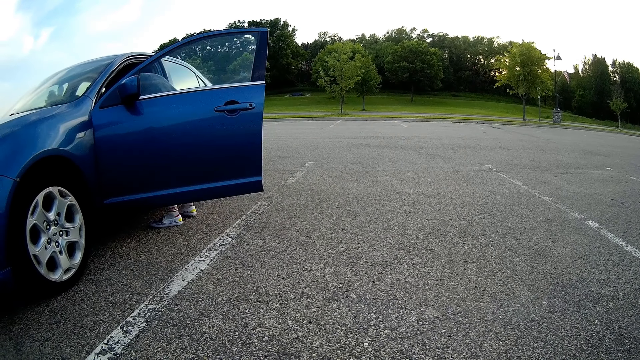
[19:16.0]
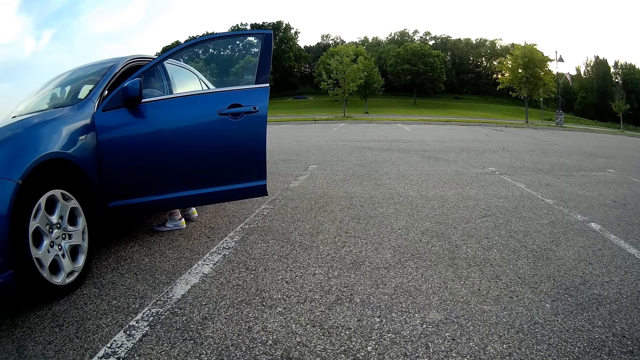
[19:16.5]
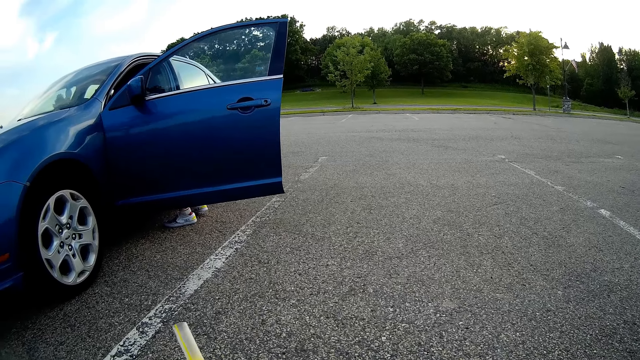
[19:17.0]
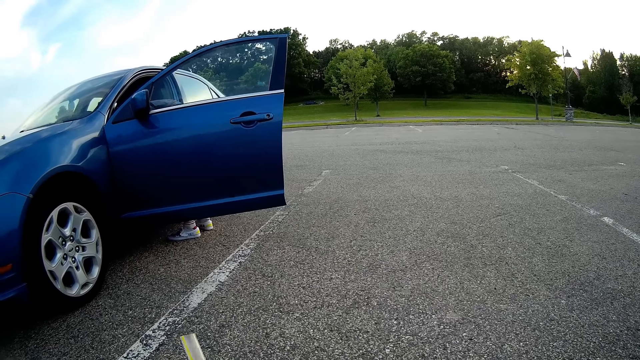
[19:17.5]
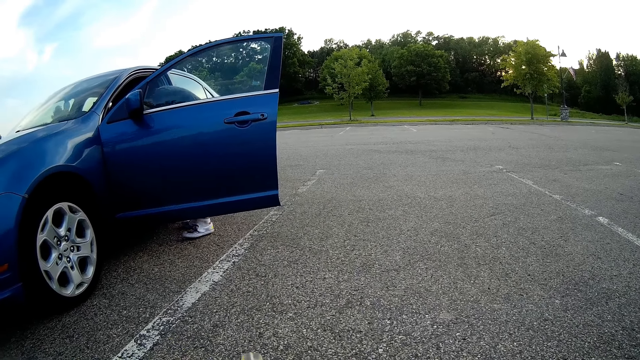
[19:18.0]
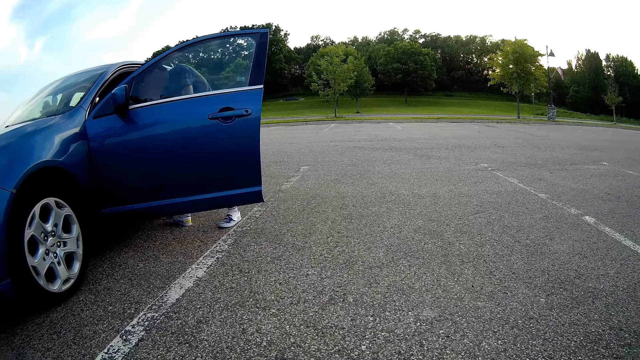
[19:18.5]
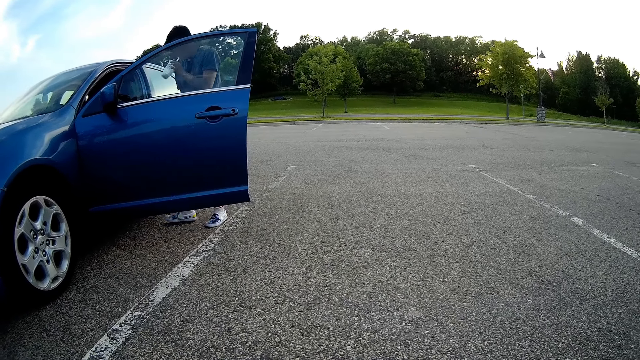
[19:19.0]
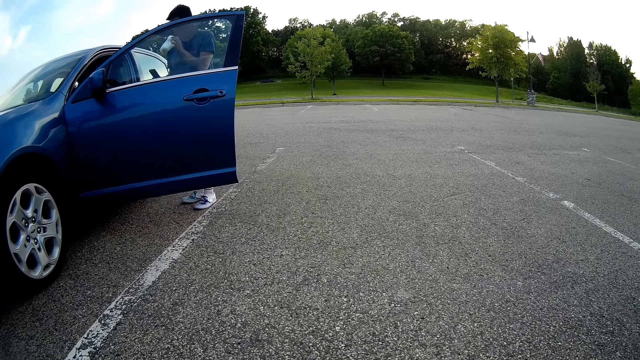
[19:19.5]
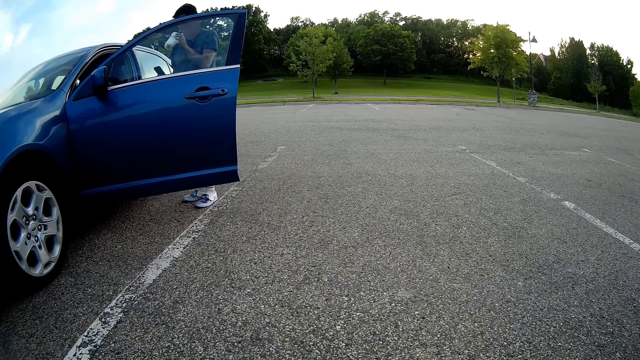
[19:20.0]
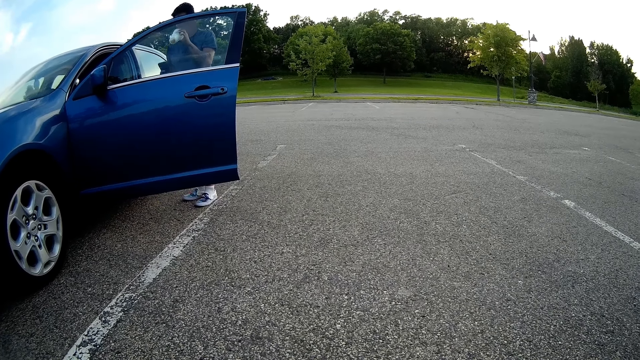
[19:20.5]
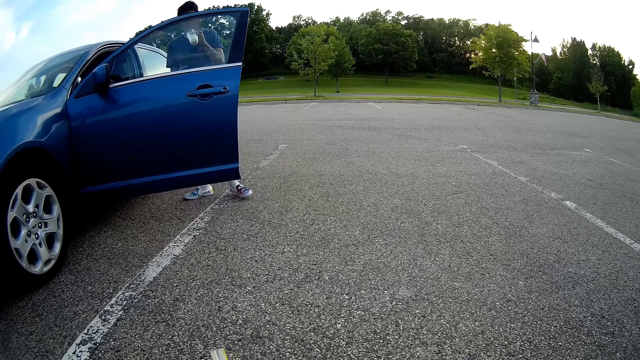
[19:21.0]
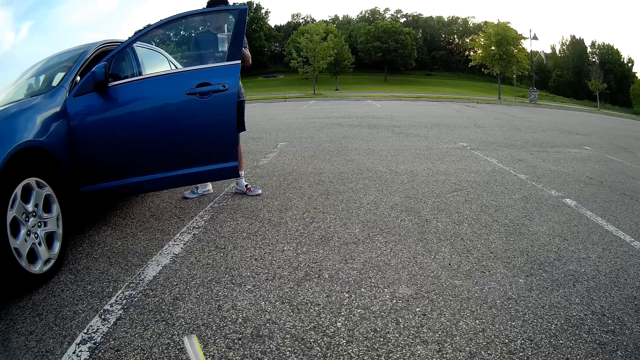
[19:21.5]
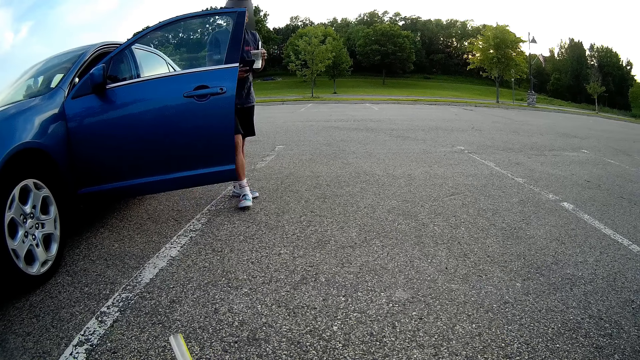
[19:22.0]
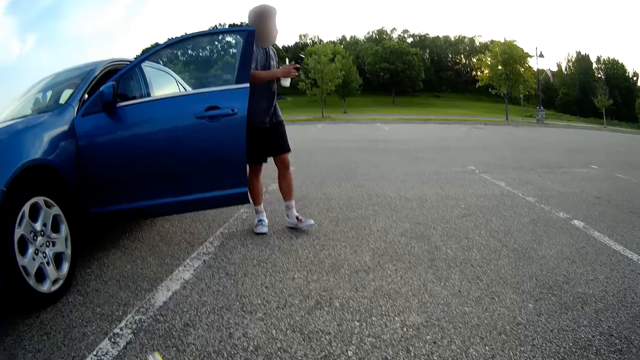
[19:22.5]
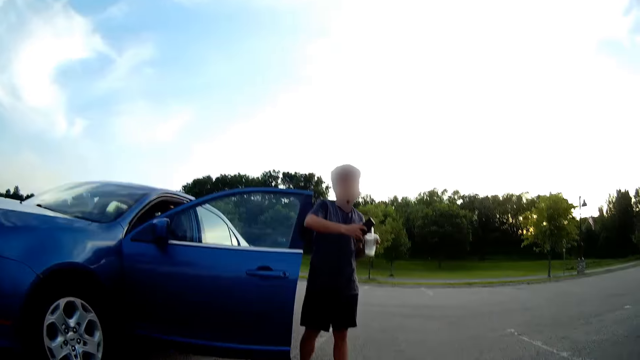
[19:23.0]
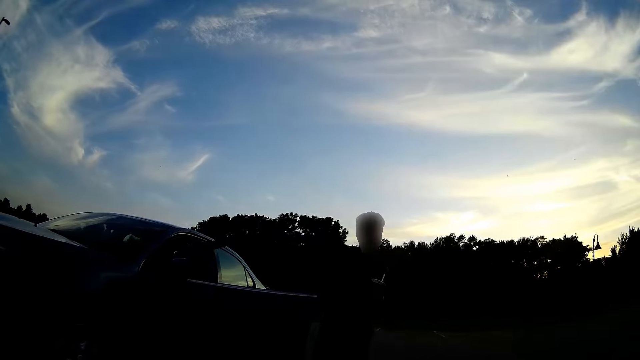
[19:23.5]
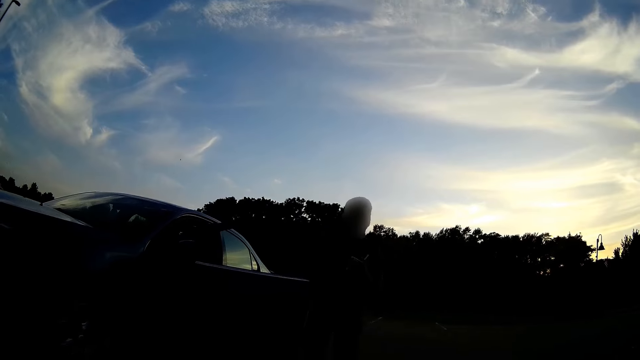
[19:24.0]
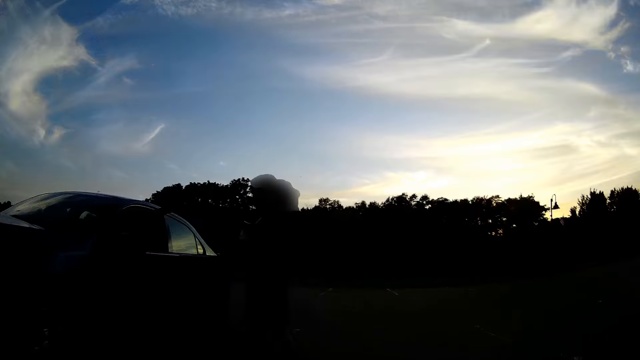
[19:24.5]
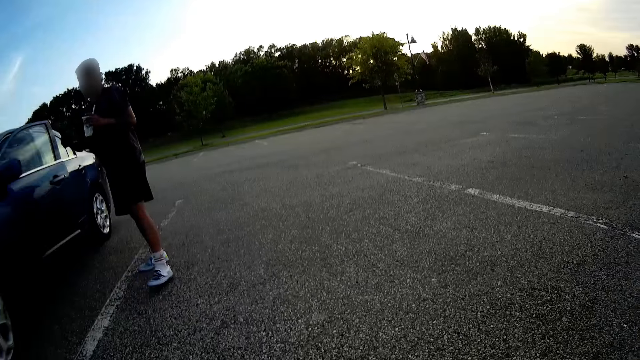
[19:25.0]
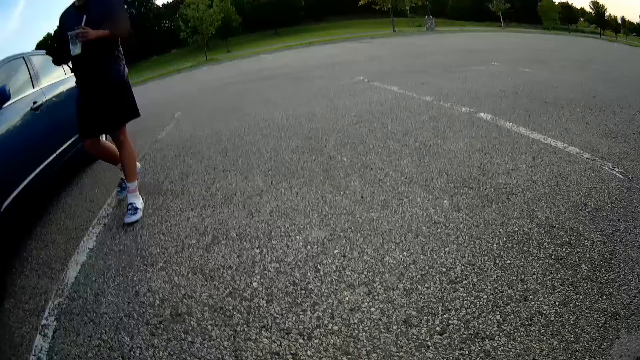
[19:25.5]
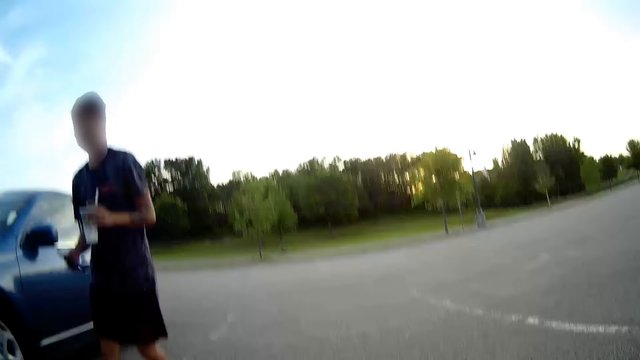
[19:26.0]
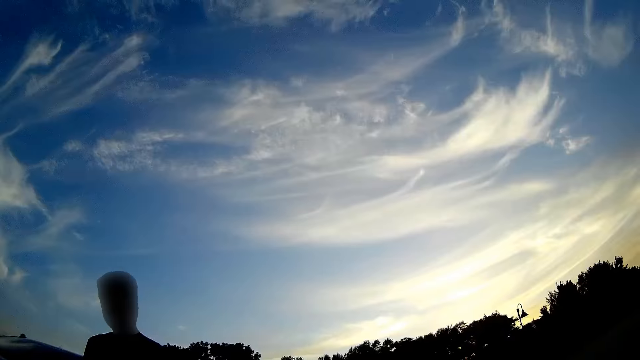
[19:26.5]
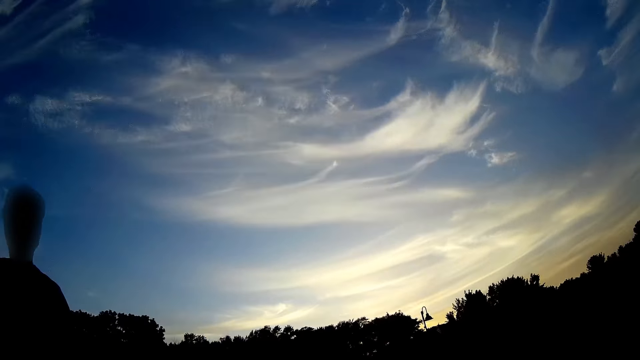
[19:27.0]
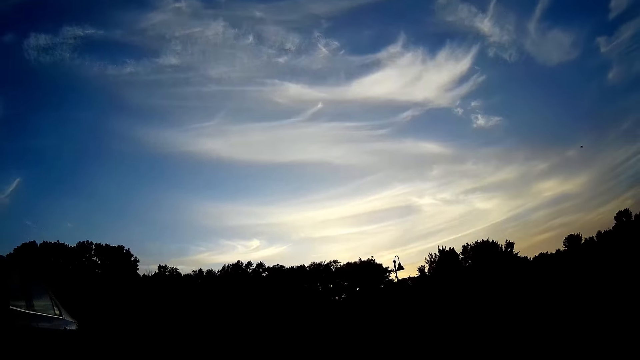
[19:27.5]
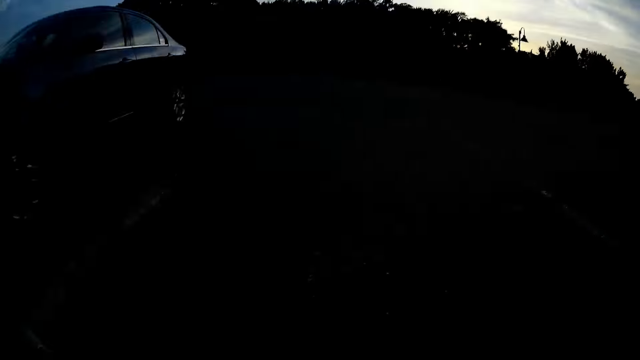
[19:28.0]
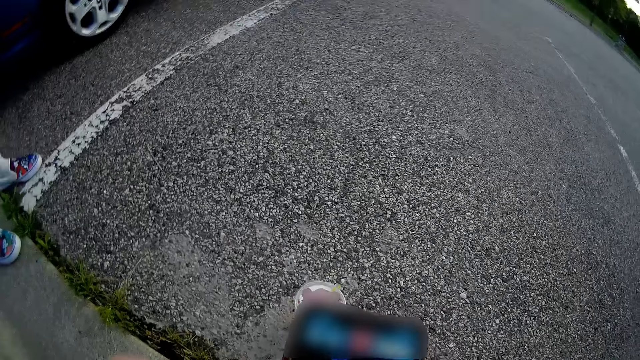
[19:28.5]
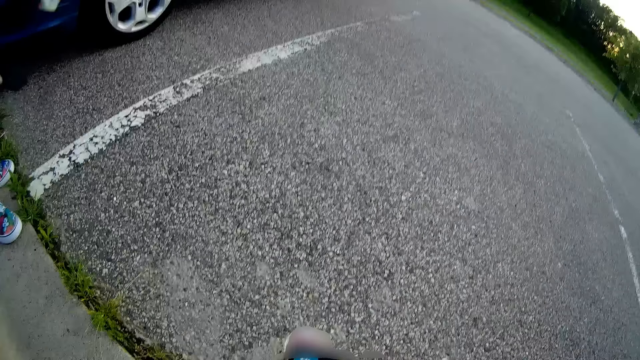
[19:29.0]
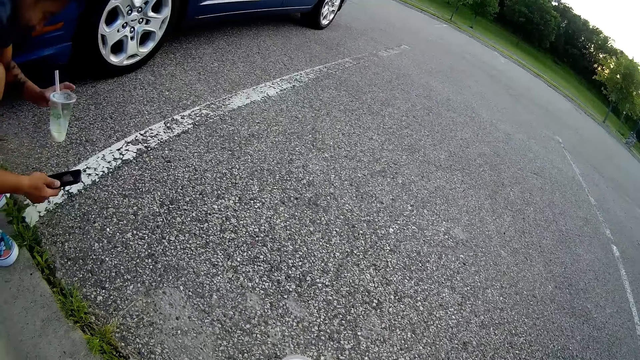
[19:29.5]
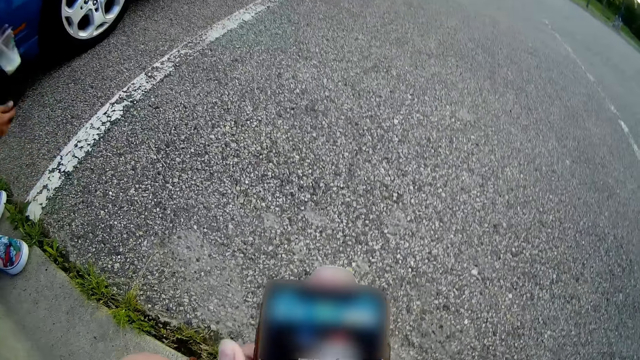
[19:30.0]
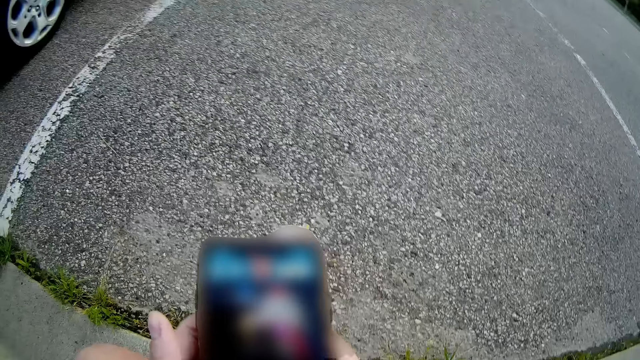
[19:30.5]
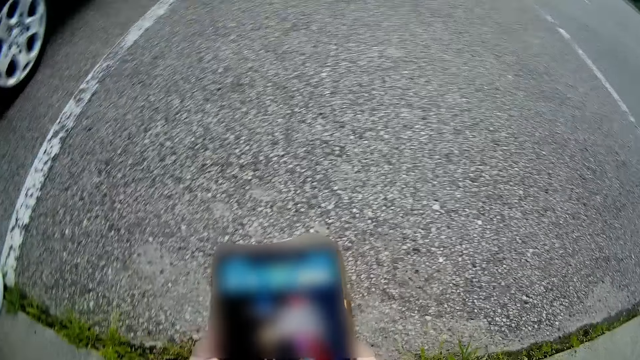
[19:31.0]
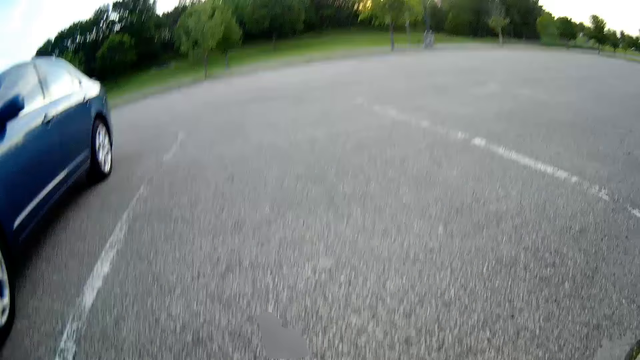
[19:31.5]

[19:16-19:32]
The man takes an ice cream or yoghurt from the car with his left hand. The man drinks the yoghurt. The man closes the car door with his right elbow. The camera wearer speaks to the man outside the car. The man walks towards the camera wearer. The man sits down.

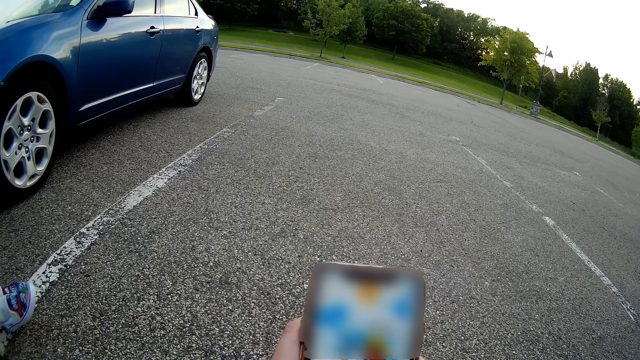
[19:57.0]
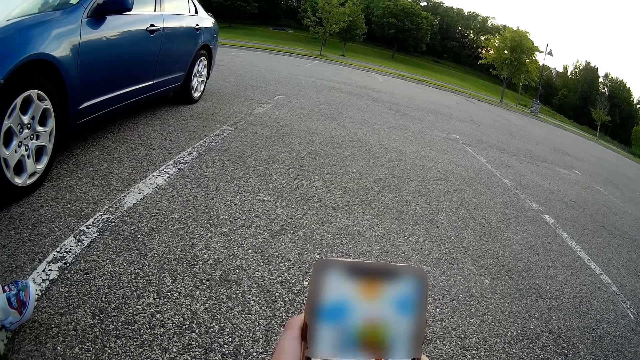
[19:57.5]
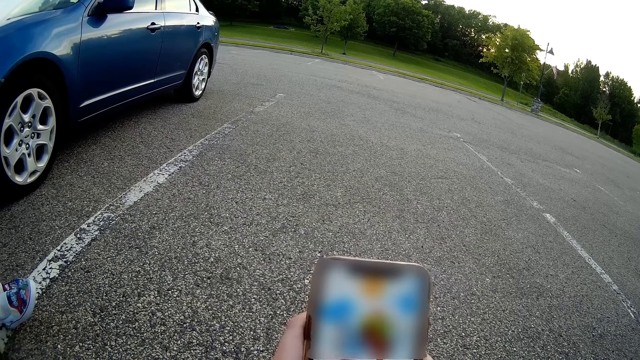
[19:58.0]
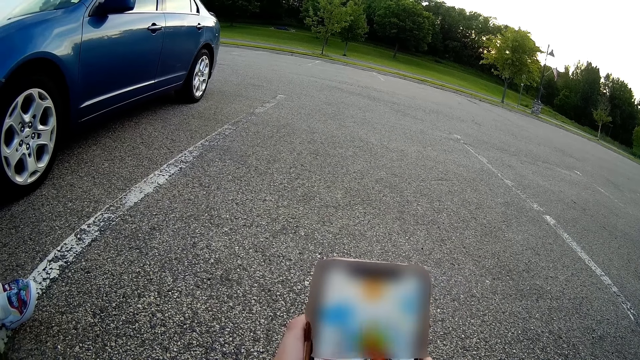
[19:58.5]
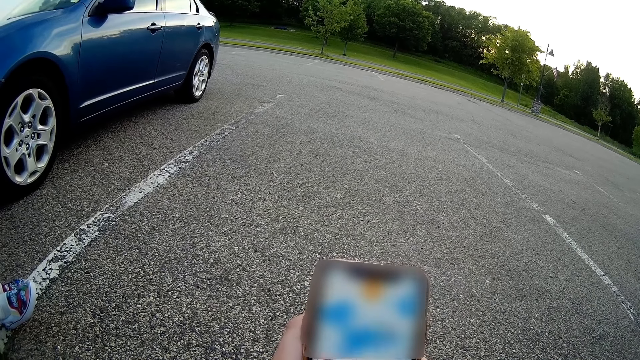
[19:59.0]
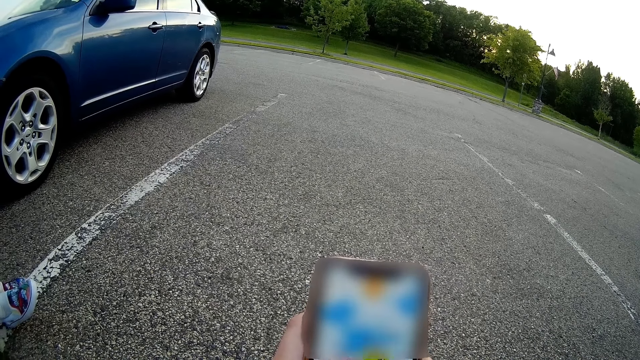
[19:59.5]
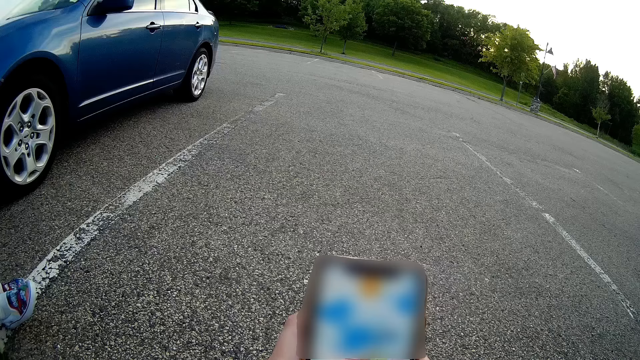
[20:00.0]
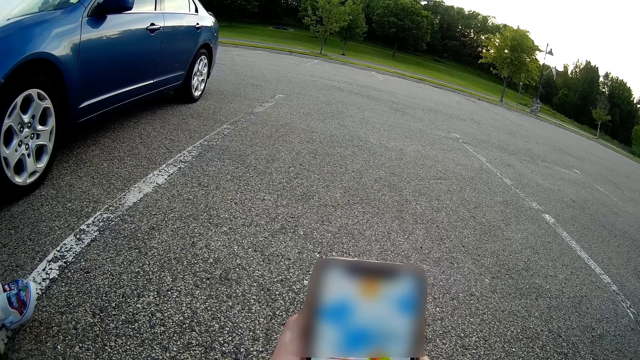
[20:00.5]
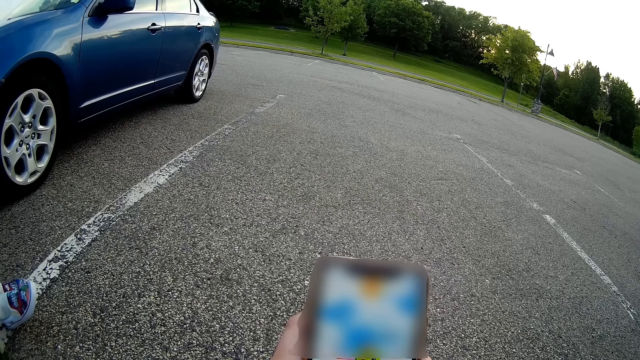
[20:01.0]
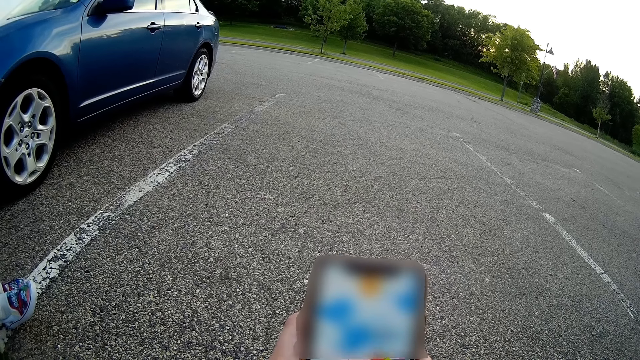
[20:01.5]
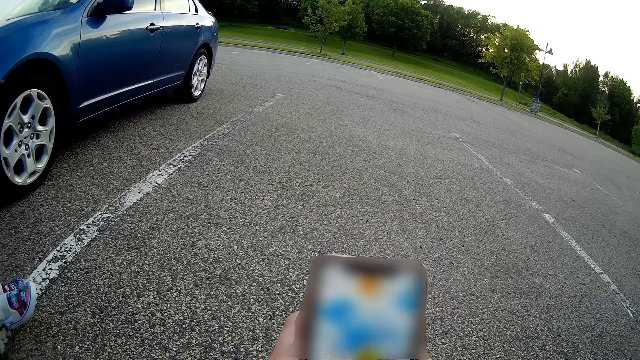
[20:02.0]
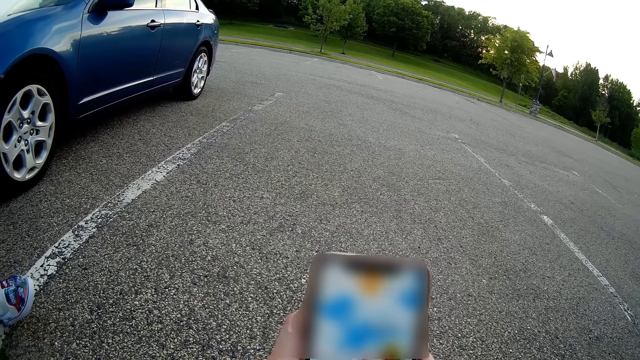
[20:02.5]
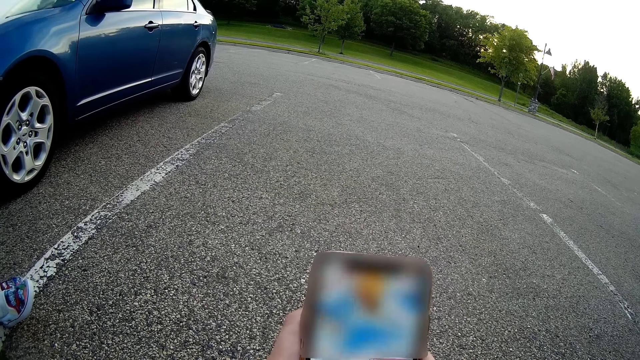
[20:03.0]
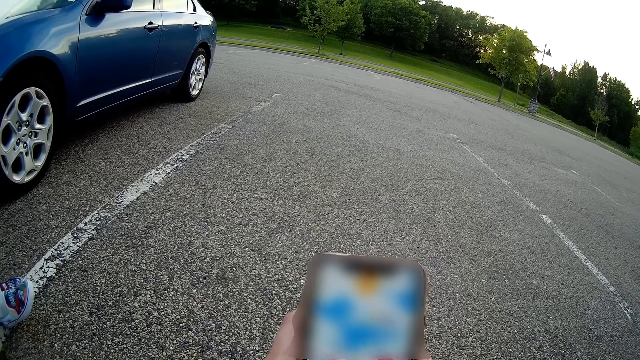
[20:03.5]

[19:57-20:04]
The camera wearer speaks to the man outside the car.
